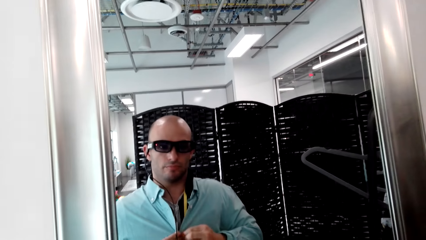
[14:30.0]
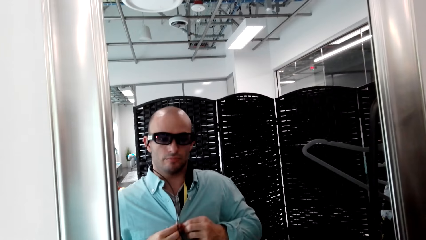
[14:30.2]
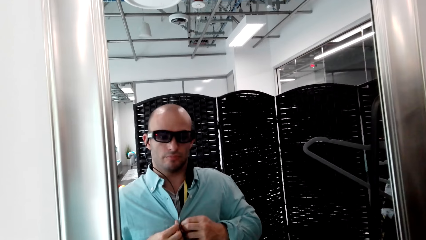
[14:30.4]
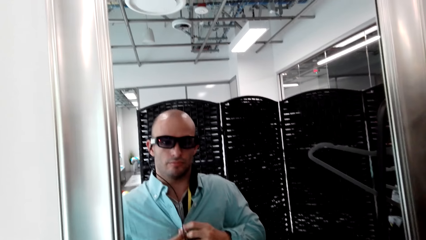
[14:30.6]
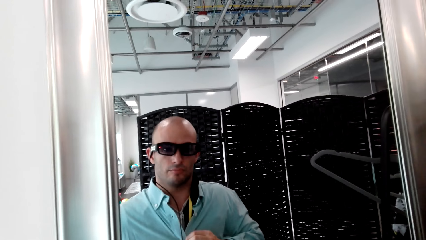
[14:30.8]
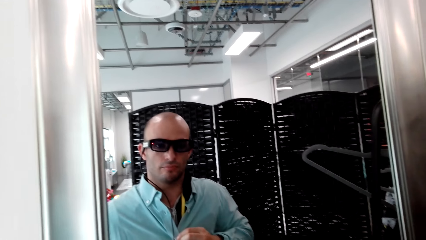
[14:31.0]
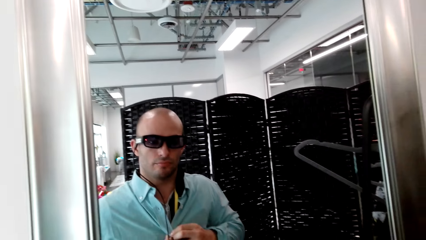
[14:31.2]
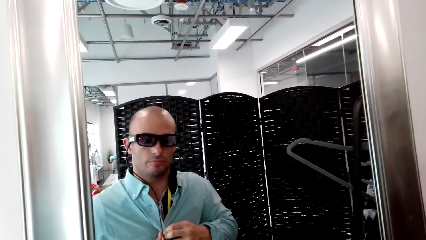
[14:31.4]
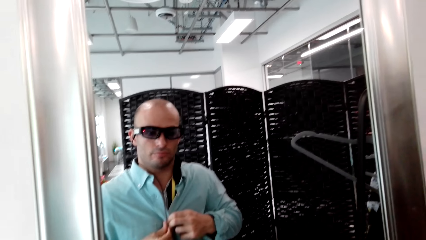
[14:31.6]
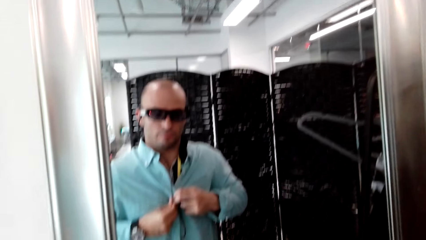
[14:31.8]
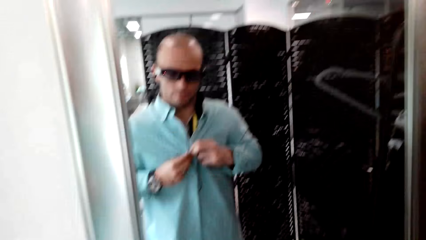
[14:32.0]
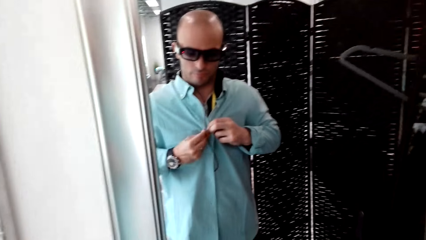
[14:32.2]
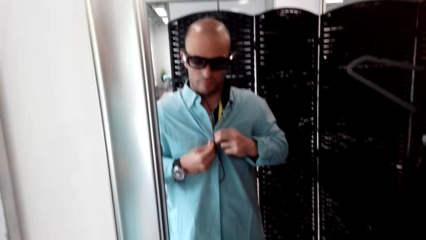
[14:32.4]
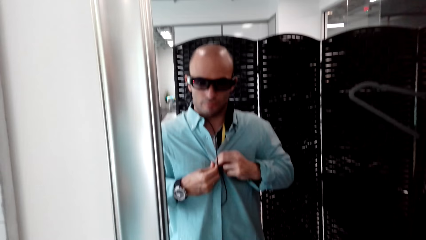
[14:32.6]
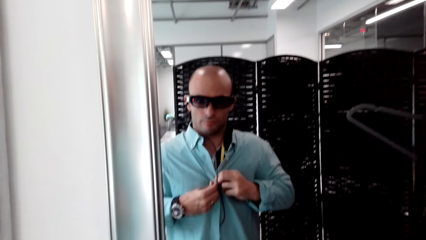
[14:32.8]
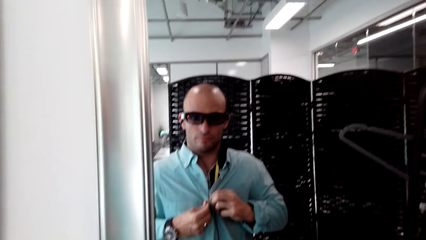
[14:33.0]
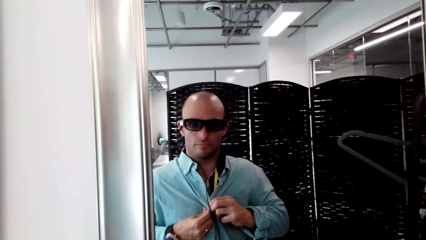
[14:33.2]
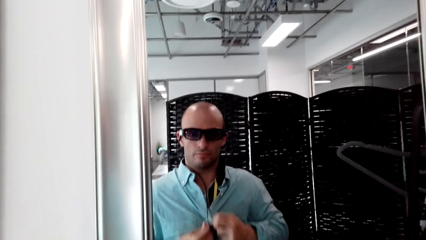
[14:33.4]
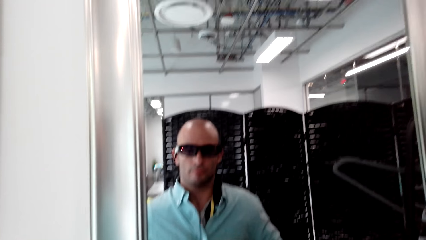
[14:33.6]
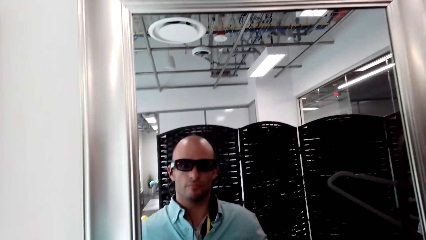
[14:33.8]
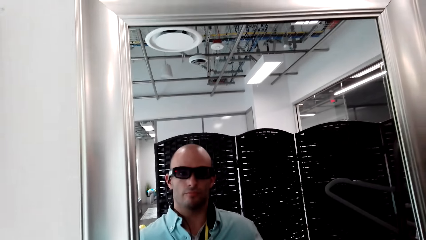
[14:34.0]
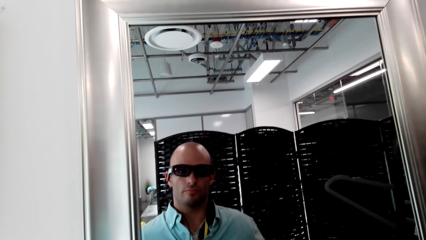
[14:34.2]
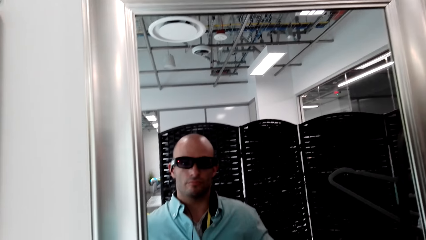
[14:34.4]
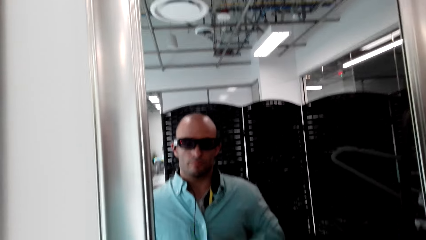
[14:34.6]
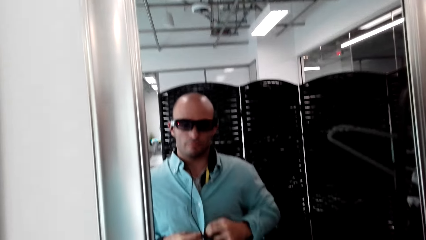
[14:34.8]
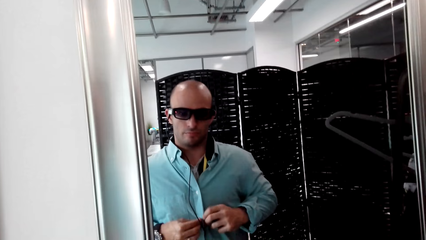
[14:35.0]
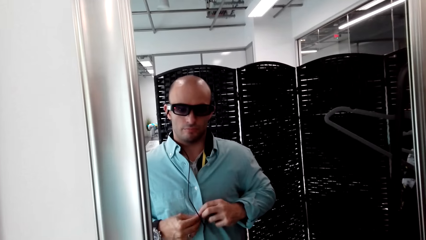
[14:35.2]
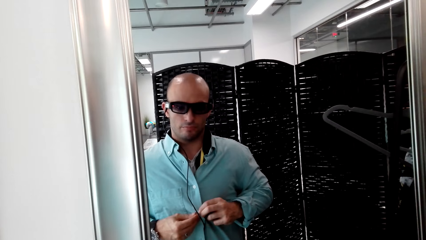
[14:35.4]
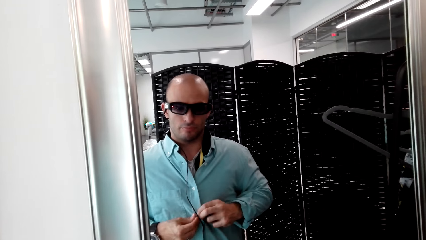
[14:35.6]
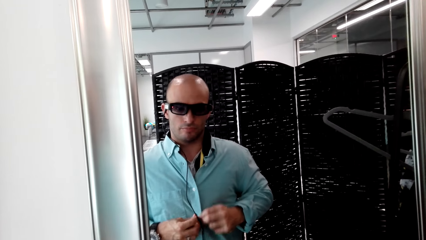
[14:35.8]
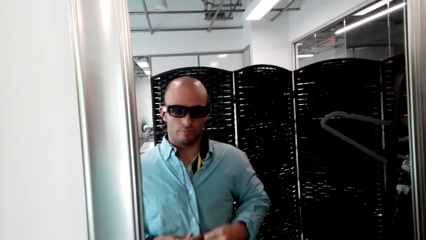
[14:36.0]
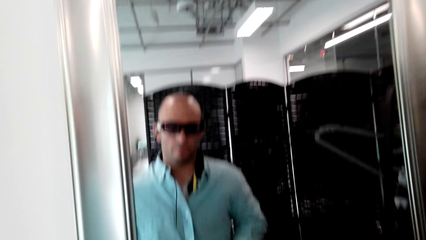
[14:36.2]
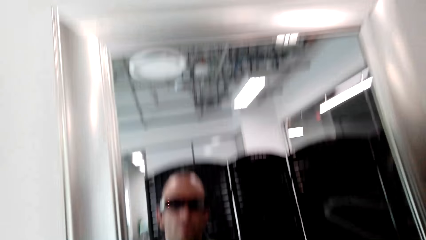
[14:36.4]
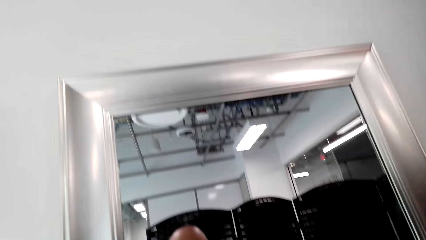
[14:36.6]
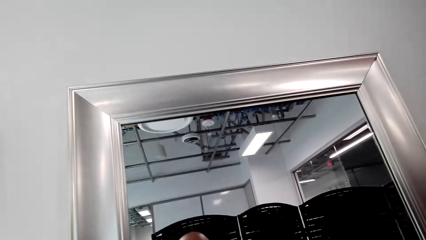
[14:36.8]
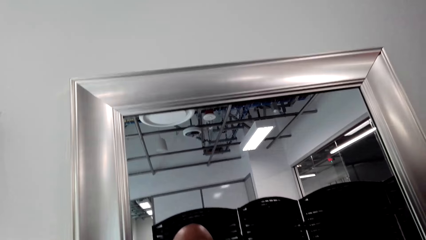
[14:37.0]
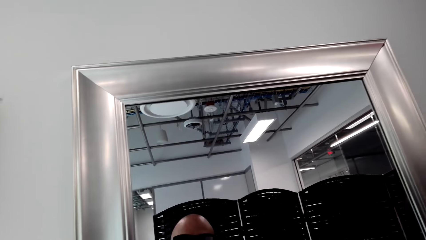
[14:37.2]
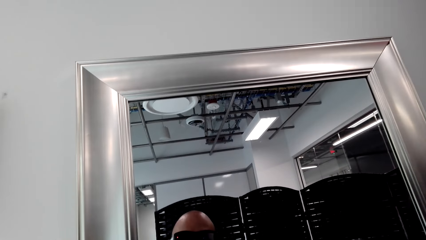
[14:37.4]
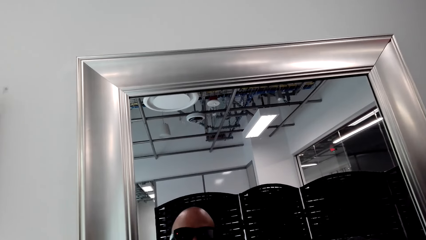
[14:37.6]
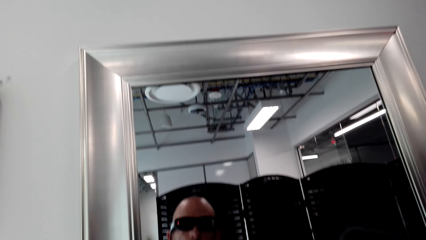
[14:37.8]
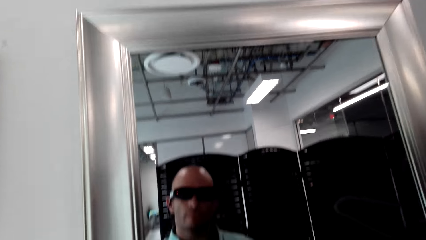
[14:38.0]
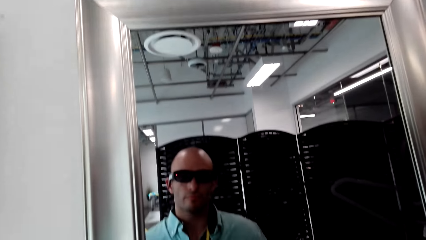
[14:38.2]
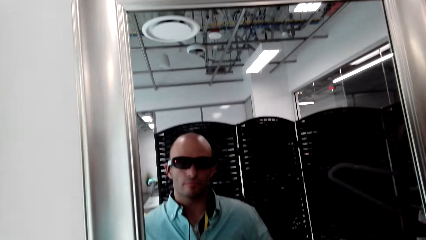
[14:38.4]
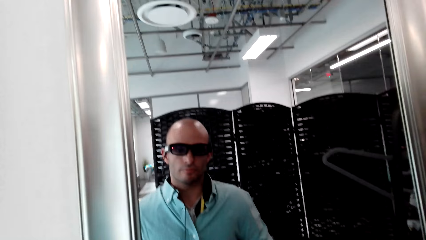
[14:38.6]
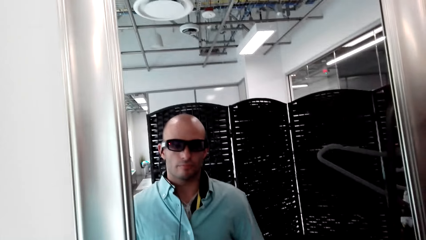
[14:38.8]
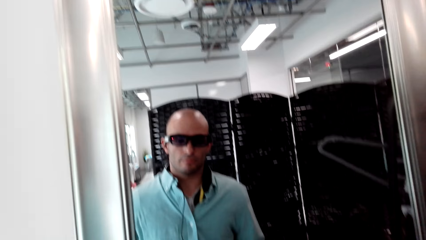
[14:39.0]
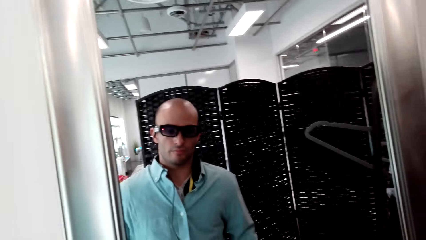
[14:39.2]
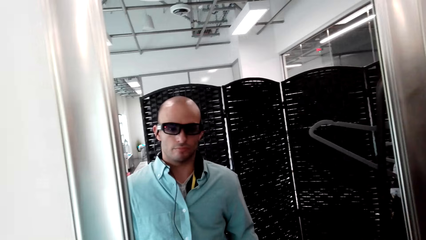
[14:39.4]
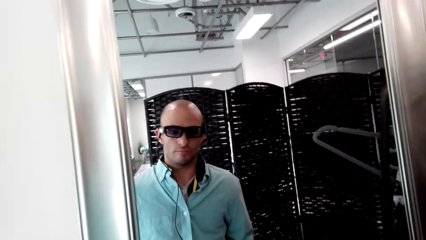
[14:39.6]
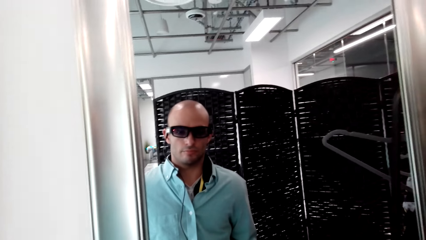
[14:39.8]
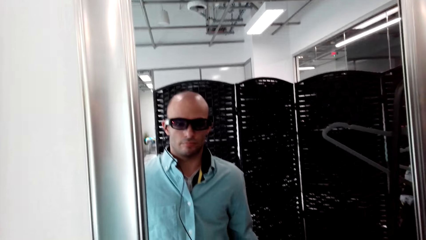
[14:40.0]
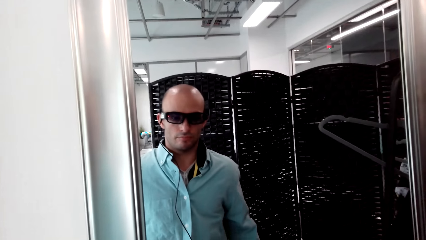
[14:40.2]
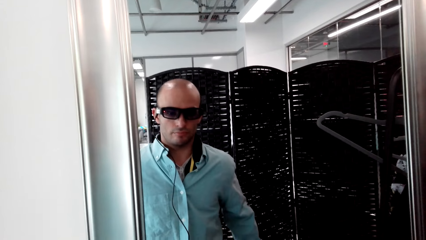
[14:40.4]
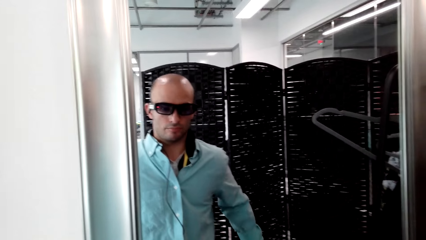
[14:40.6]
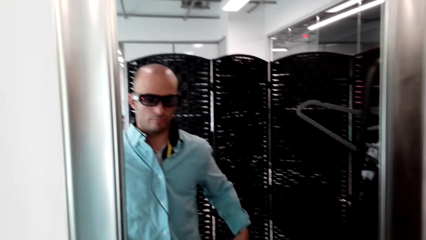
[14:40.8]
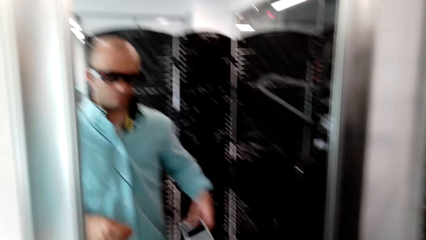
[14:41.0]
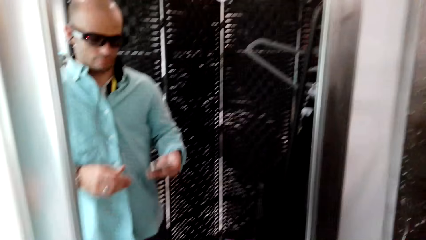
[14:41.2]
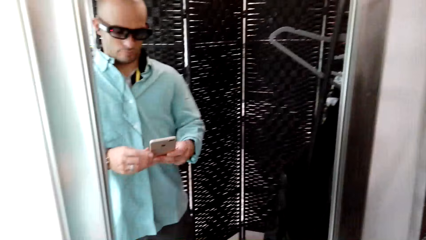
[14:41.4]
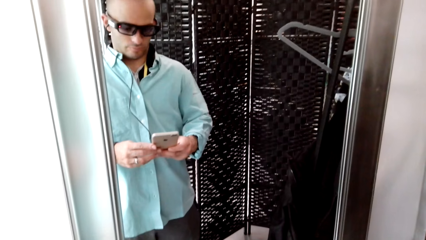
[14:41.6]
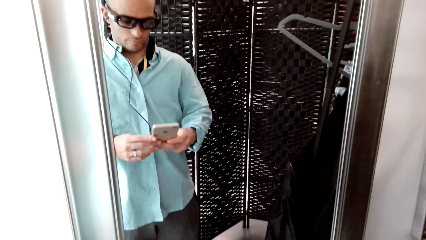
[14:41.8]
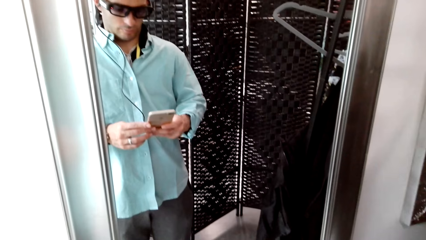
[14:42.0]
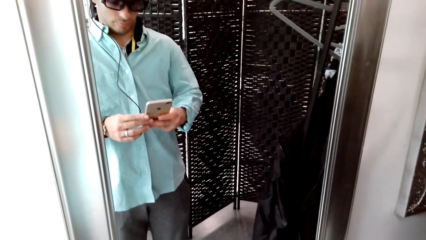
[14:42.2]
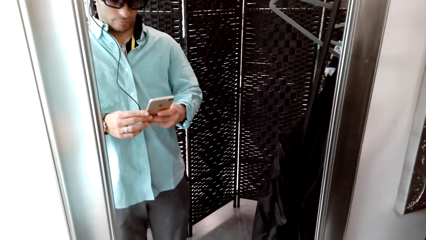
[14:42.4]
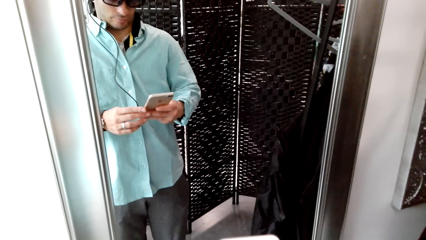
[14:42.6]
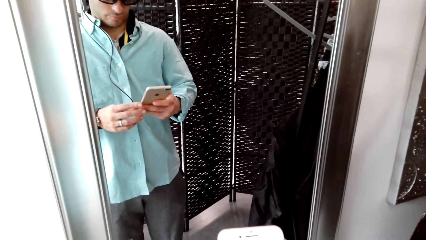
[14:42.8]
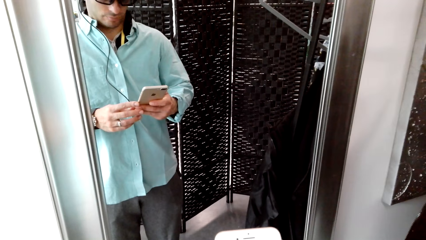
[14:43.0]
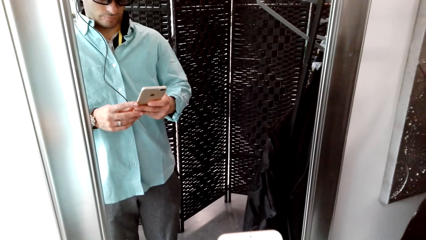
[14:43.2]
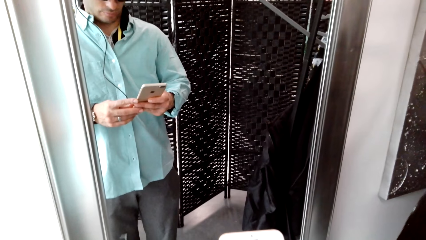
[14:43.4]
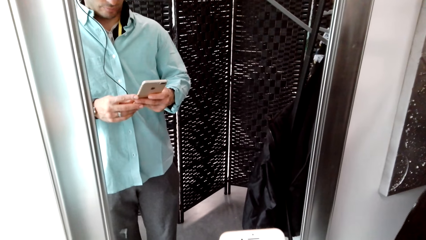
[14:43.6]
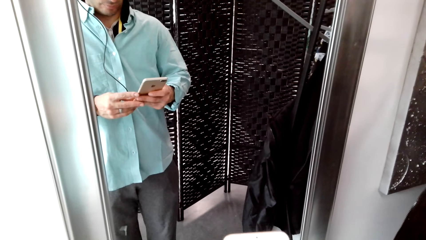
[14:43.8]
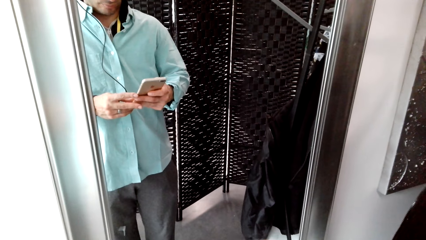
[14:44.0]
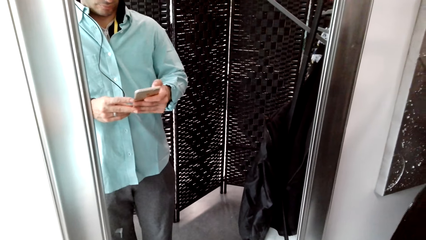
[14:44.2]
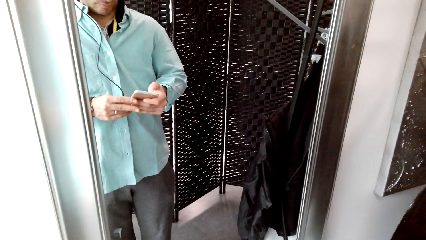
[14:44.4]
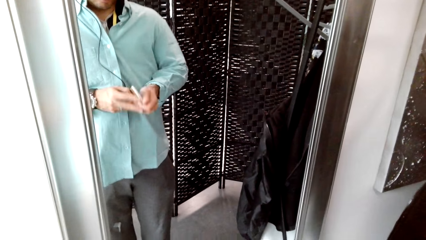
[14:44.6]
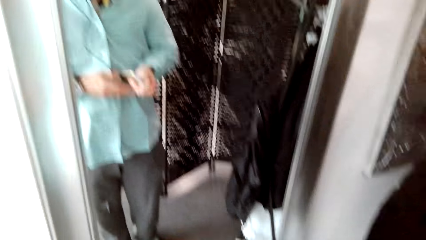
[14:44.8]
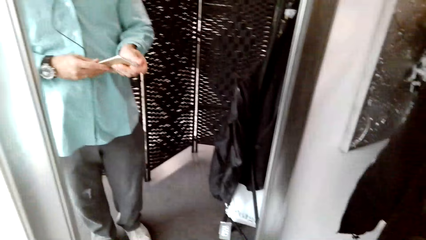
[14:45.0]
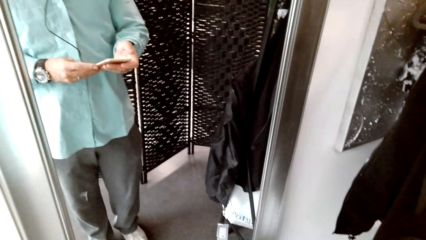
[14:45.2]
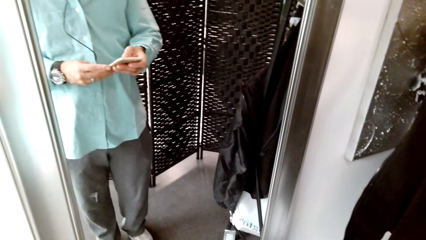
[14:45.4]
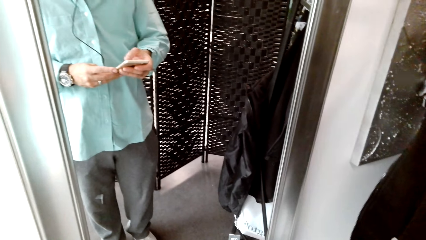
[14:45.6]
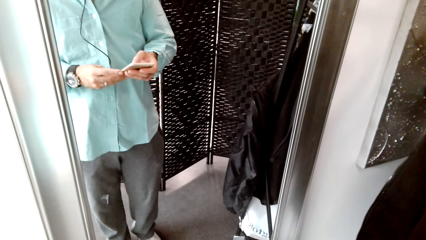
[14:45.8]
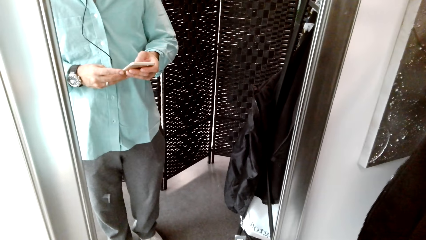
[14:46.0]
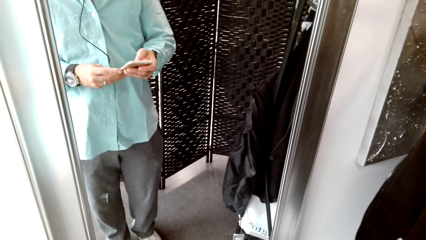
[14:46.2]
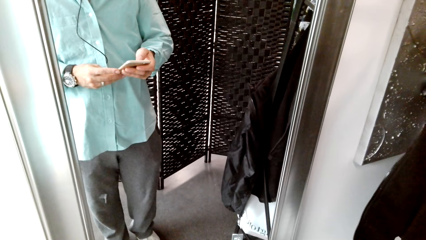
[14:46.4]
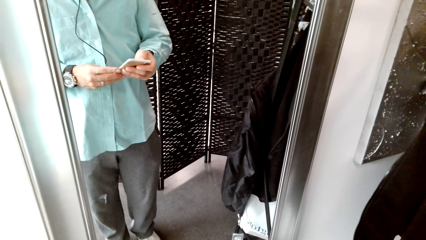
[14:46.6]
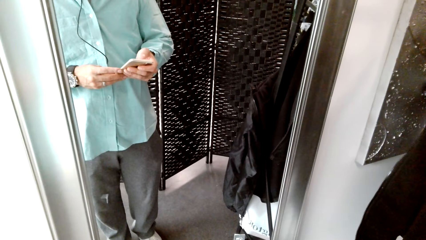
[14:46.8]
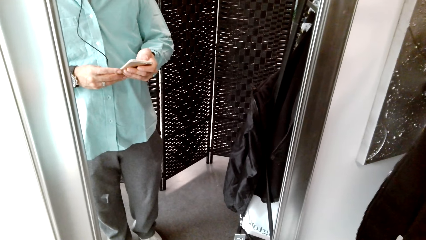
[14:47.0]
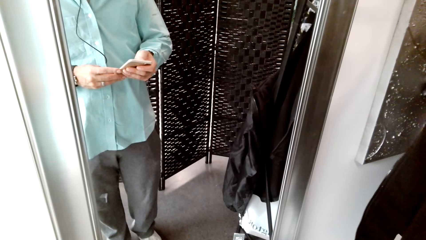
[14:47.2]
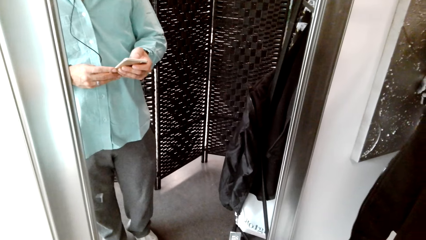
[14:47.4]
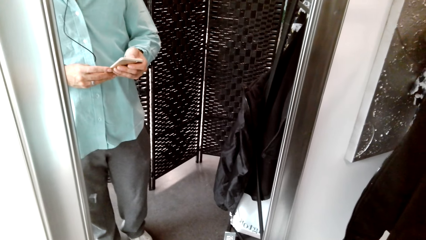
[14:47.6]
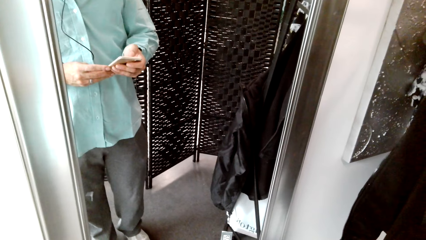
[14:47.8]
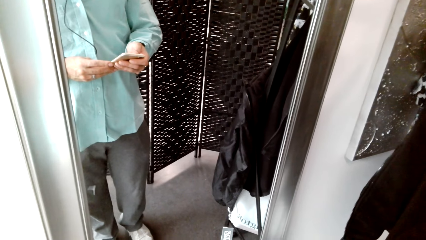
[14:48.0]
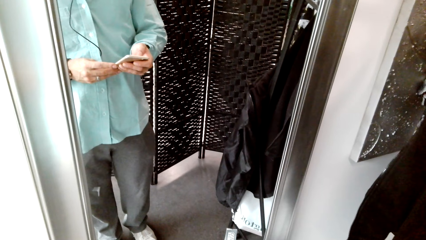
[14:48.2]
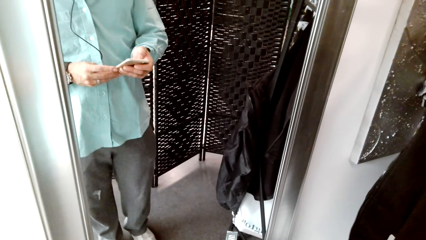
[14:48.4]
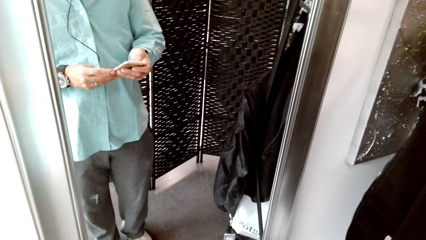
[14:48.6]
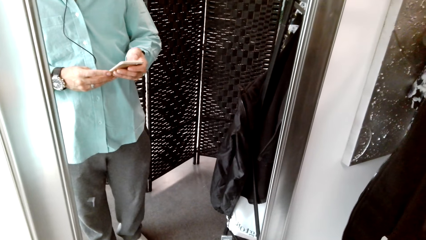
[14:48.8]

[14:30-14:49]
The camera wearer closes the shirt buttons. A man buttons the shirt with both hands. The camera wearer looks around. The man buttons the shirt. The camera wearer picks up the phone. The man picks the phone from the pocket. The camera wearer operates the phone.
